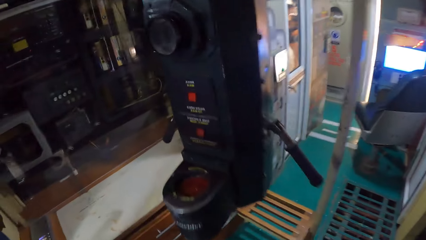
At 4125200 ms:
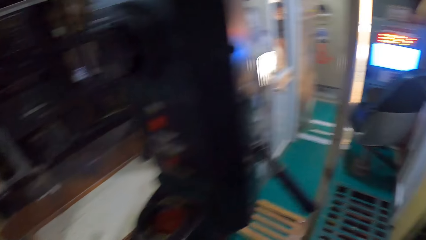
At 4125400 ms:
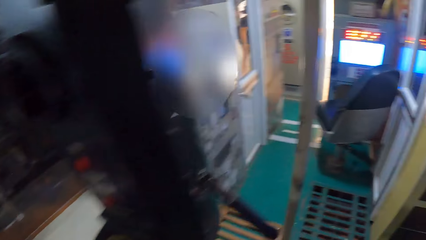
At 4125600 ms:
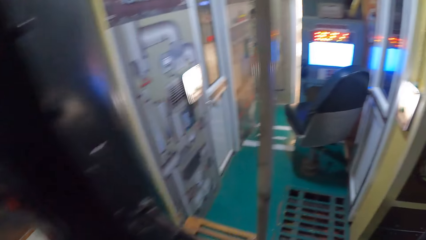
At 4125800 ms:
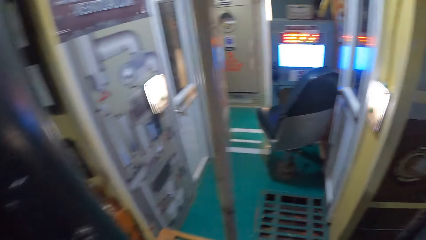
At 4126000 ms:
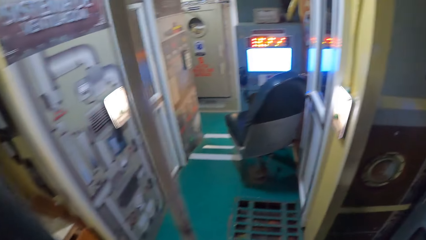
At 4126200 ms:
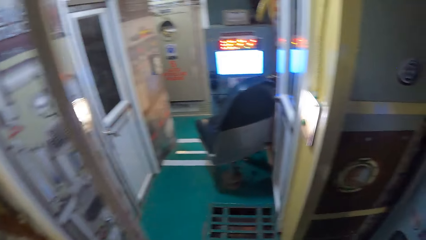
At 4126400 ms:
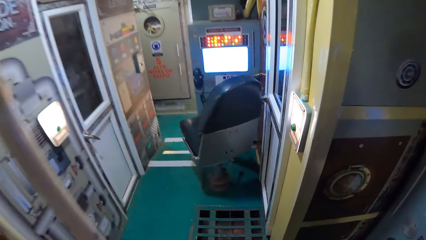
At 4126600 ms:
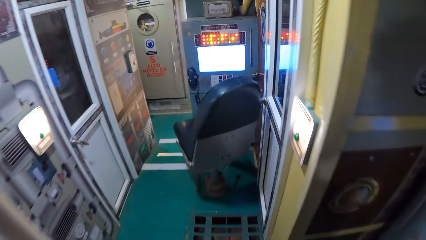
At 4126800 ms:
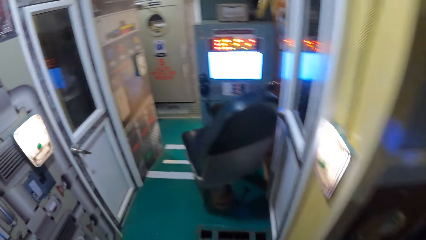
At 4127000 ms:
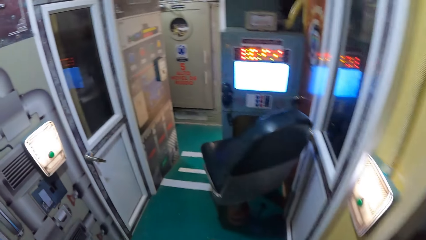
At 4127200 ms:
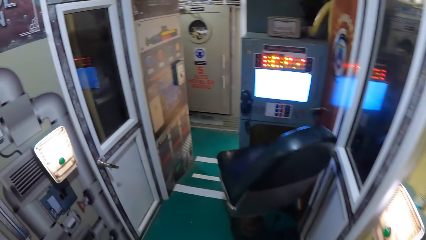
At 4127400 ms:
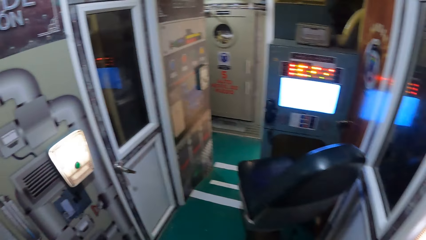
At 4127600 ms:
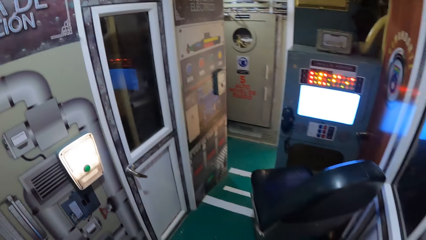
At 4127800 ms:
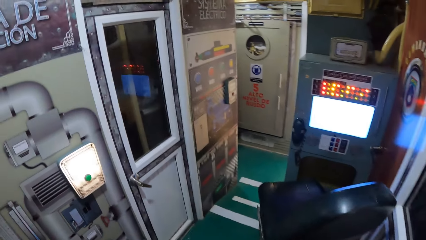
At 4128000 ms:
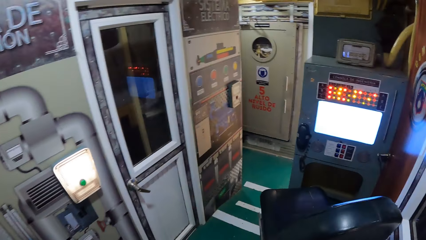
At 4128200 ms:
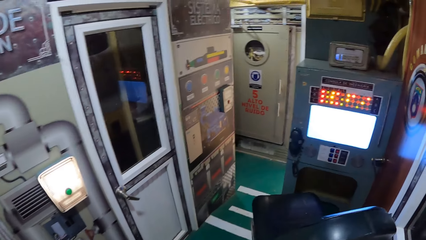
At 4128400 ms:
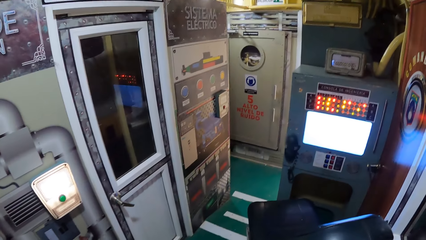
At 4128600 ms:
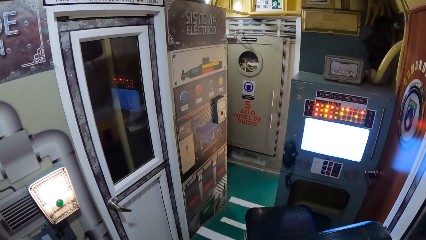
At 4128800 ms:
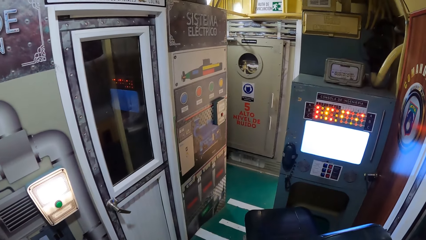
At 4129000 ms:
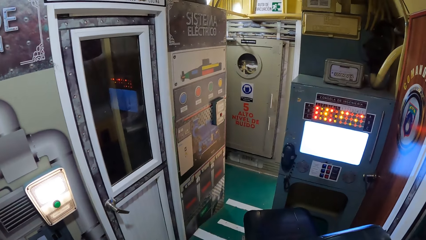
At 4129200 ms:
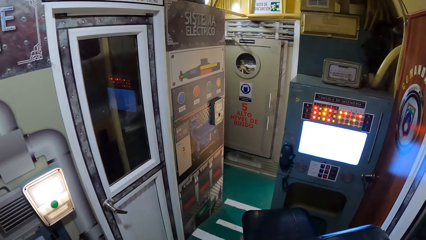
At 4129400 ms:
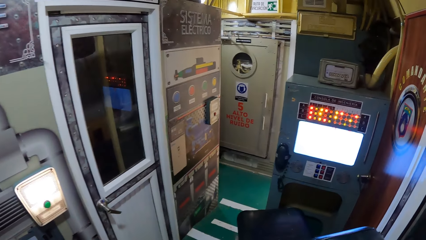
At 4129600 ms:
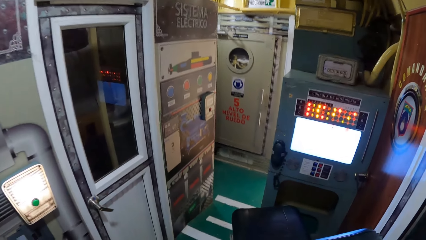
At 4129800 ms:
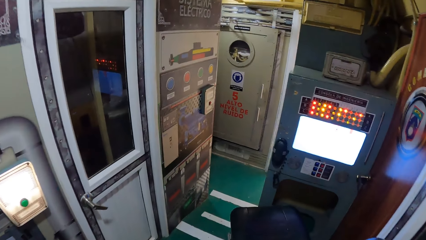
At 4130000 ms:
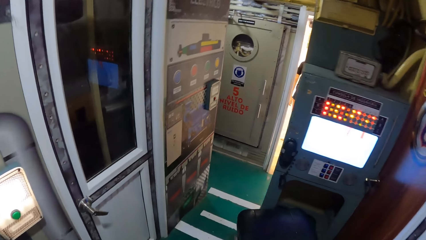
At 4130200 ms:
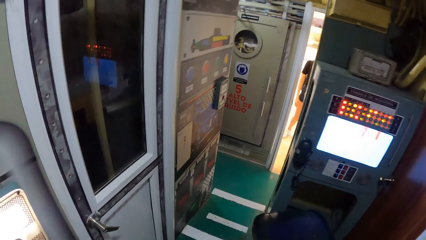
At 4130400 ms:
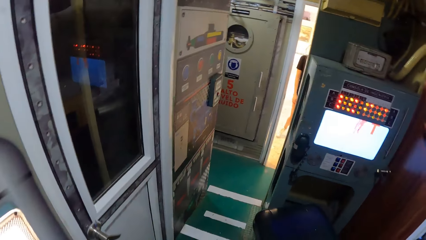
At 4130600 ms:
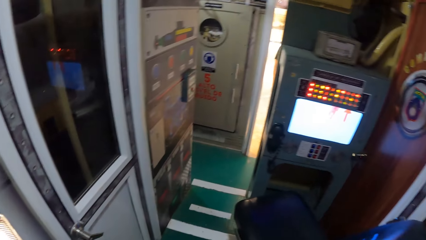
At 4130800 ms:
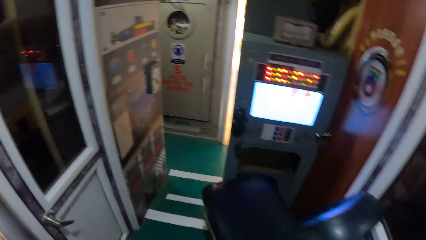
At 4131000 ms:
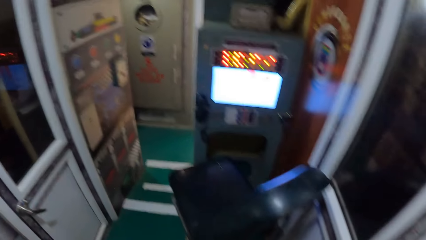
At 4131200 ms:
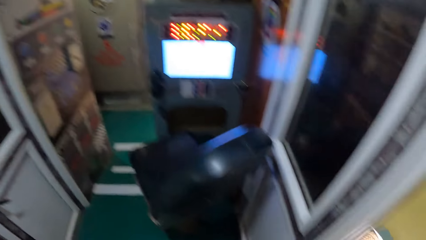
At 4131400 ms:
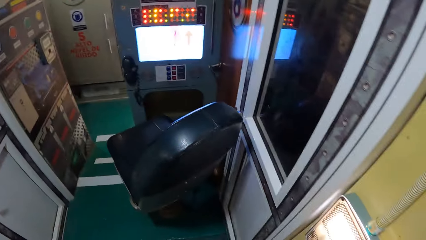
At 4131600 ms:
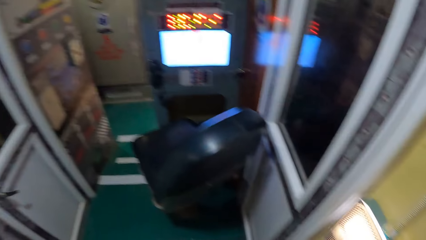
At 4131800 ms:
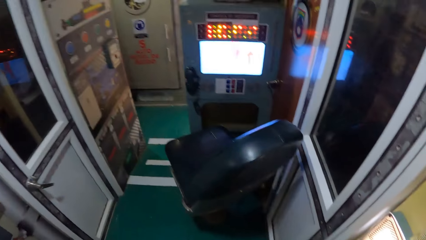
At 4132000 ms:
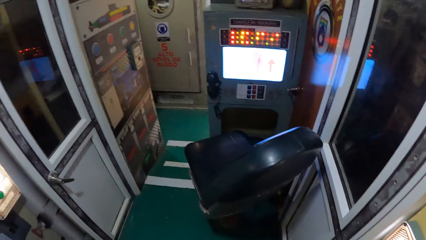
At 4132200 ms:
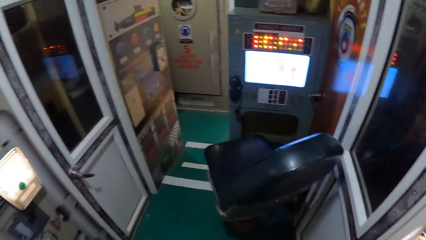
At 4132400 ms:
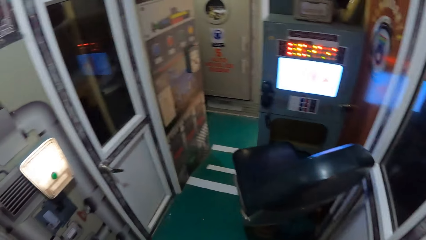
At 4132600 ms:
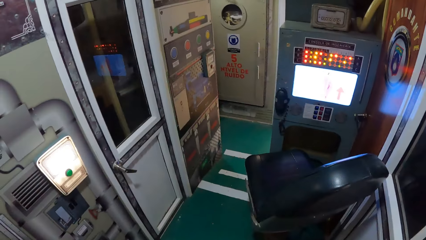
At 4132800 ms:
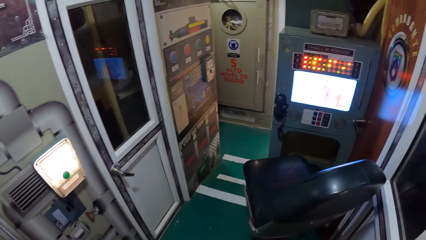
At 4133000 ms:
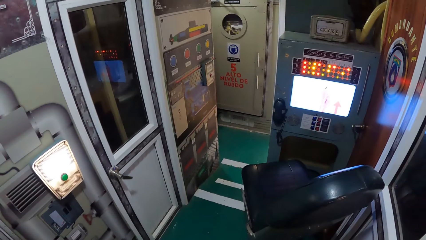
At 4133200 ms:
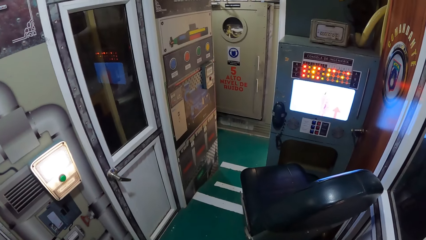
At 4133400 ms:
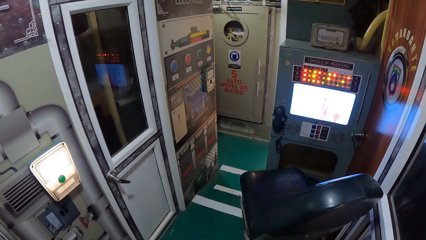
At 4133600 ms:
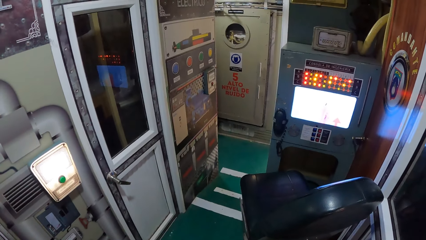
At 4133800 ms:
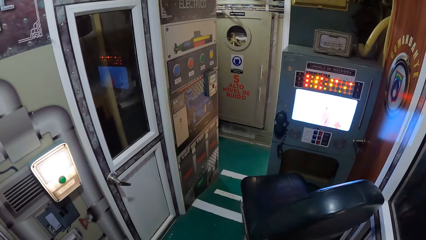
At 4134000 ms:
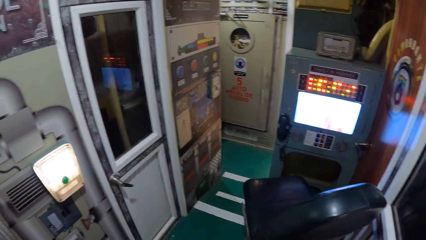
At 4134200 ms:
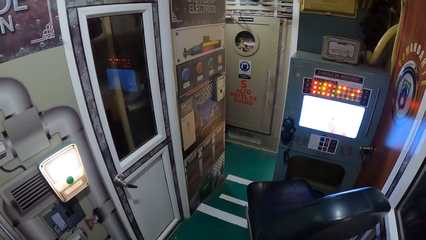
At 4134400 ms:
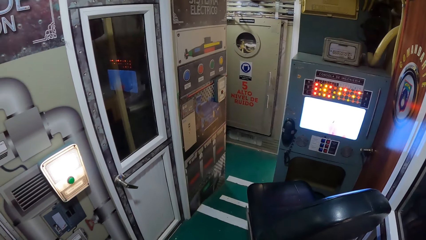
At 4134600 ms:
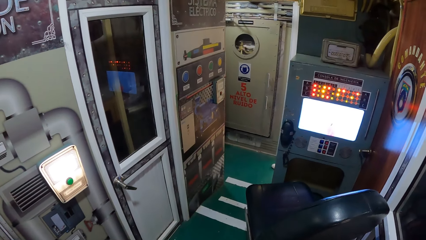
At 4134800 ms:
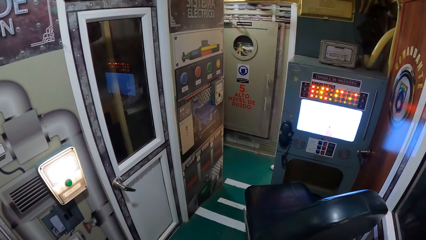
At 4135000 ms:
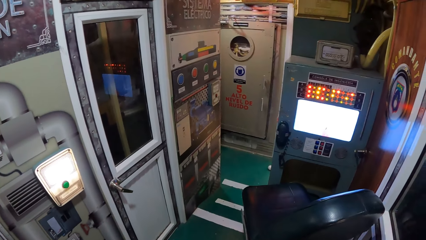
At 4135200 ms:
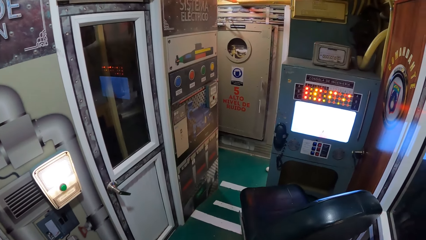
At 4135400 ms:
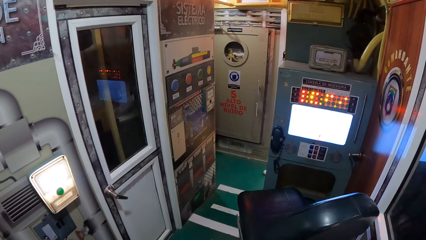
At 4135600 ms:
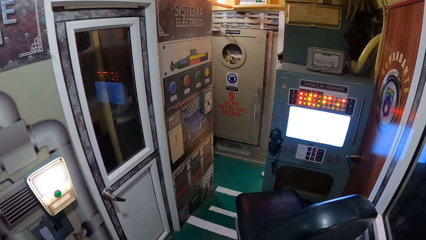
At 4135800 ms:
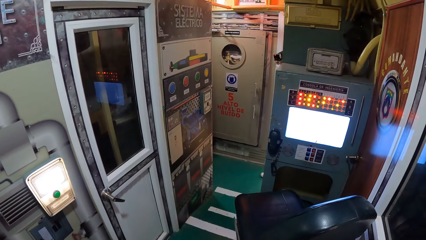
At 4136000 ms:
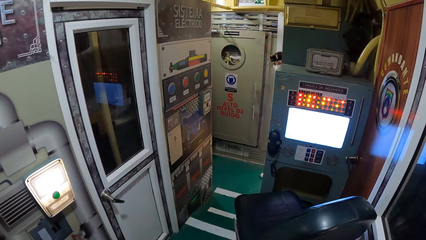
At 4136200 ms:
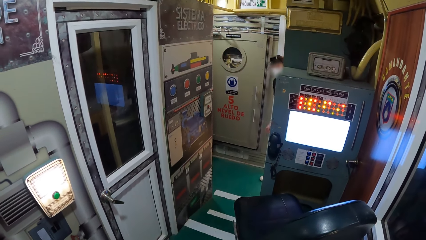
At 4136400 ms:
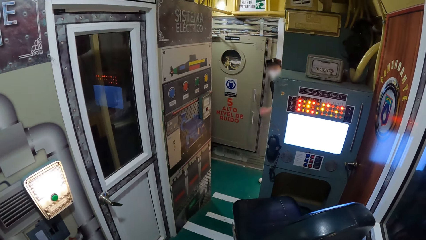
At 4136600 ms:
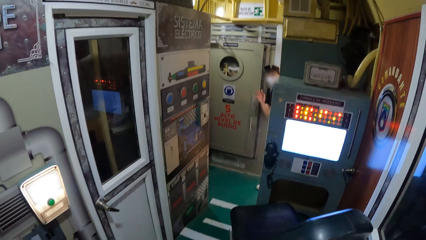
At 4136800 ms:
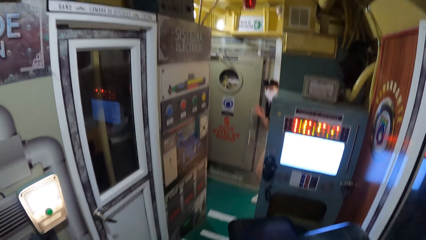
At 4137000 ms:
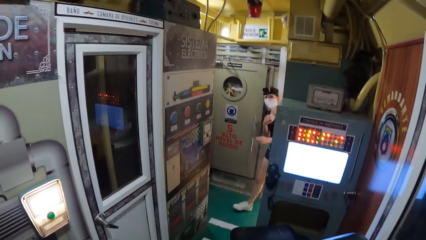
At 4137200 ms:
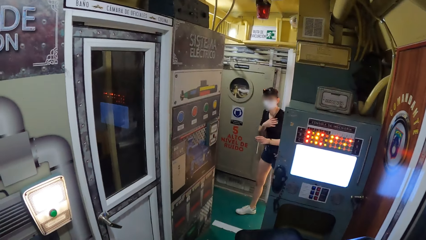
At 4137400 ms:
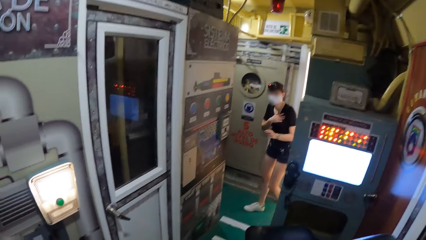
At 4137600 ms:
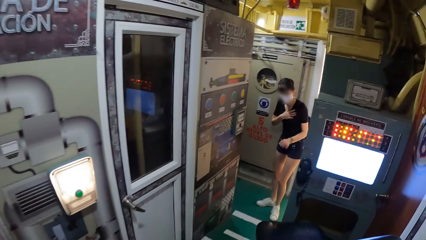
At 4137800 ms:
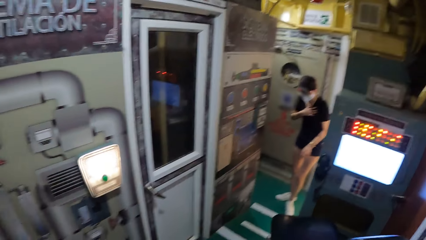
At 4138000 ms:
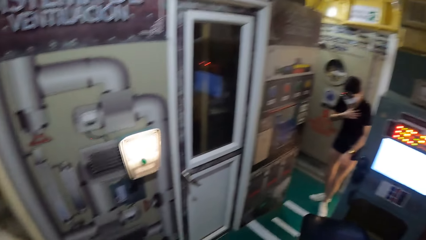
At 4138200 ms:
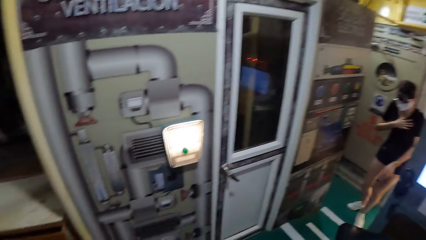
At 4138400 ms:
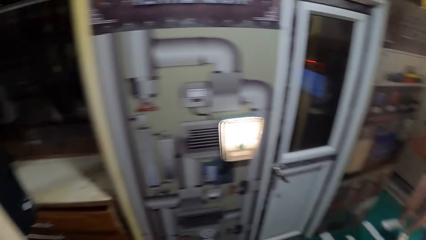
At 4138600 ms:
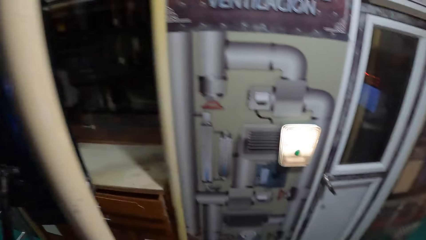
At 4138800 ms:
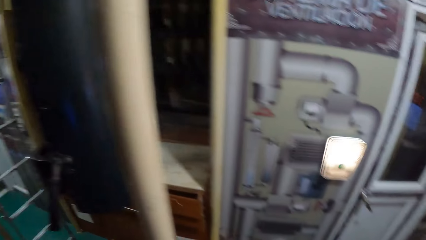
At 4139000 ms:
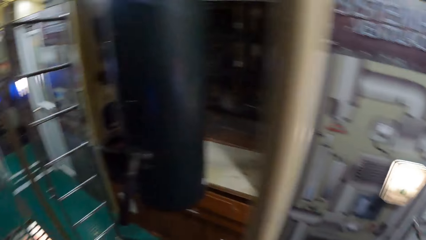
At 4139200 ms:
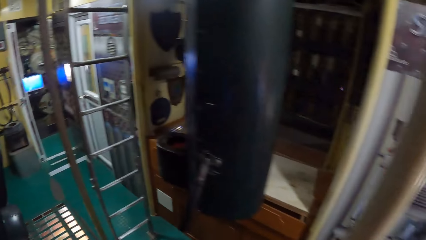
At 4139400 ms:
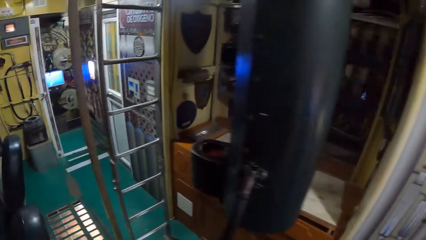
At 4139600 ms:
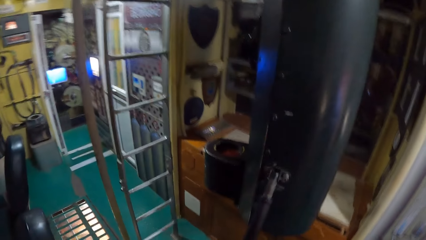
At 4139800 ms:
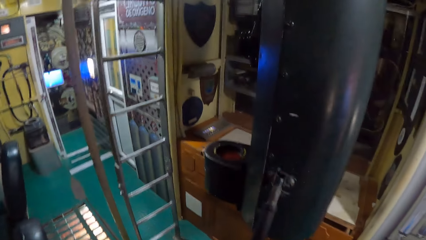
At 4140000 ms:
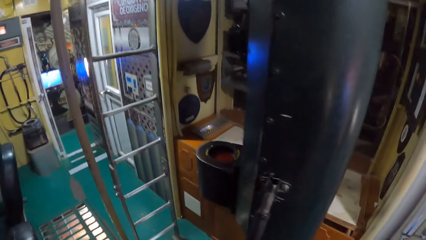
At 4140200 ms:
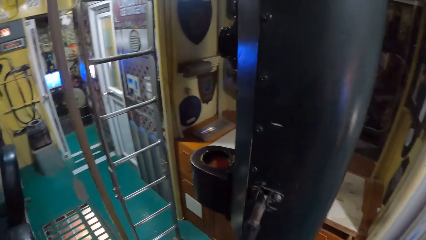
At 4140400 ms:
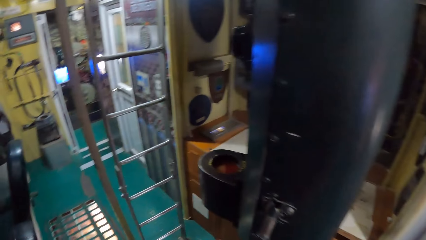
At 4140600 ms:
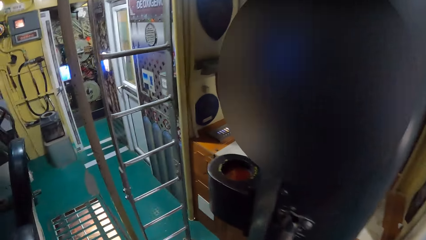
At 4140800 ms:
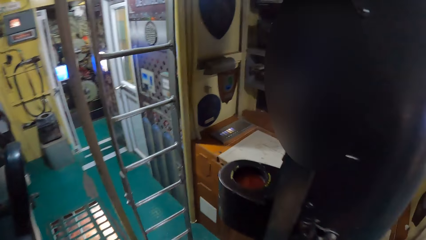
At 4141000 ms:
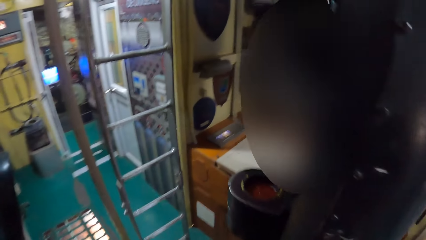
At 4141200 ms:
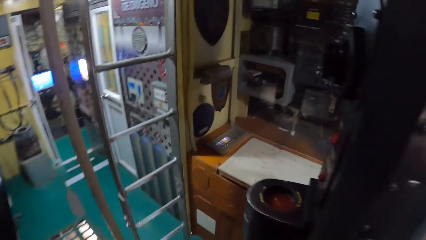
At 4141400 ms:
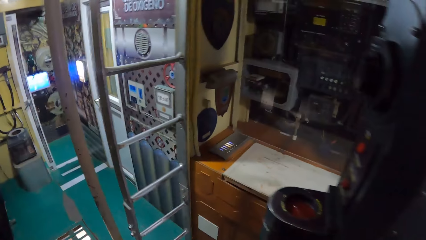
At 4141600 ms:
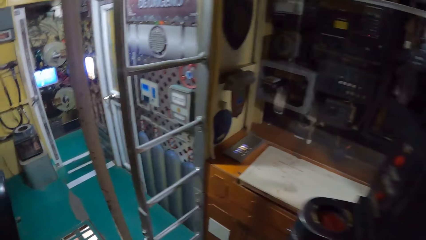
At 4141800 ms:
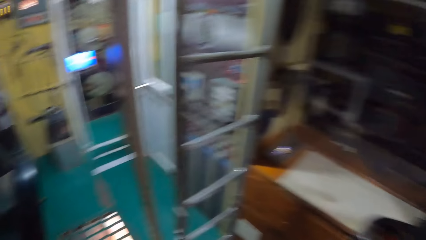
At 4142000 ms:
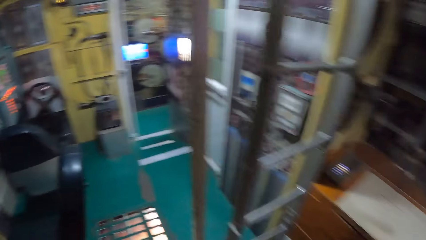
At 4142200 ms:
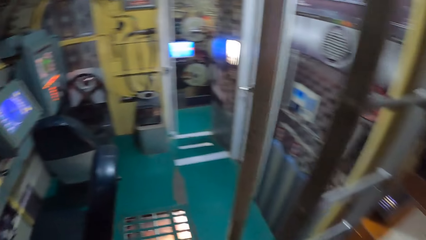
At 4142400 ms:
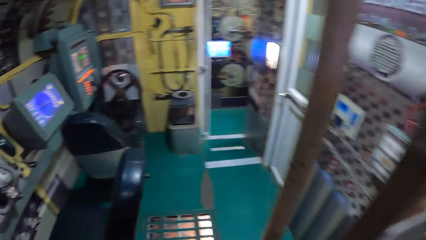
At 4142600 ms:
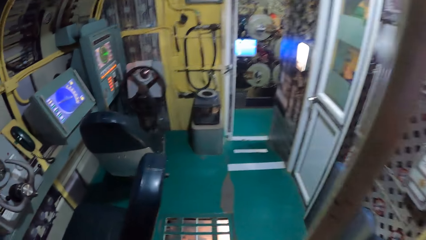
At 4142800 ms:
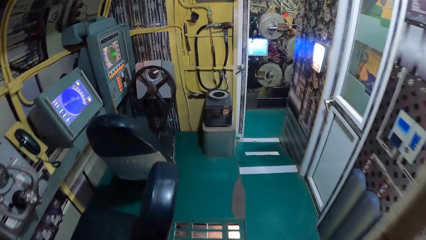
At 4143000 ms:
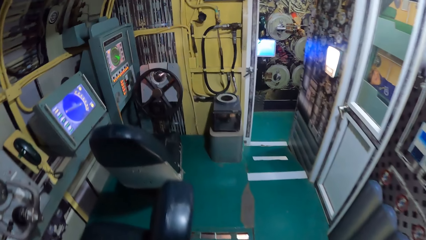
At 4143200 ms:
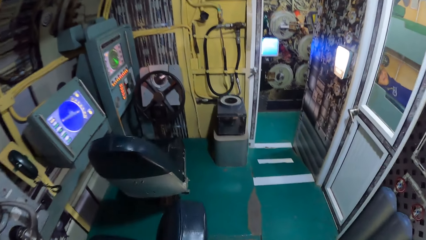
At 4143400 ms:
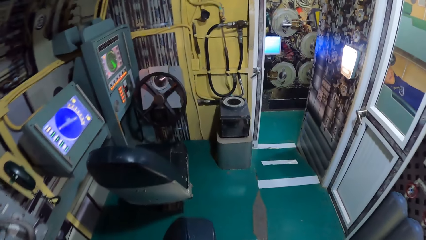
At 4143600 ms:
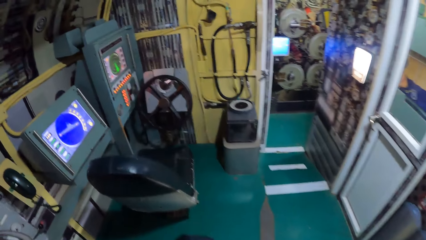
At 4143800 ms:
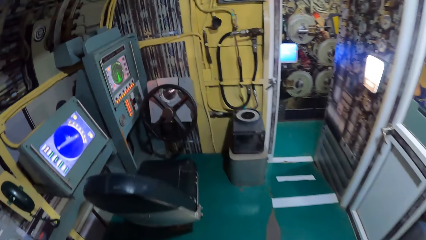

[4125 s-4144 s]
A woman interacts with the camera wearer.
